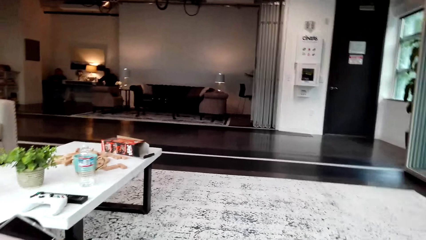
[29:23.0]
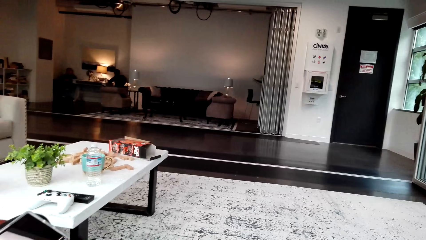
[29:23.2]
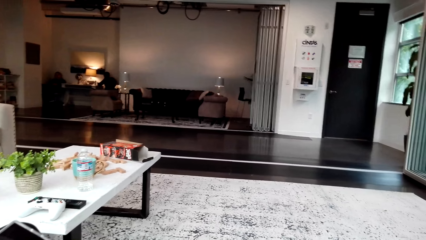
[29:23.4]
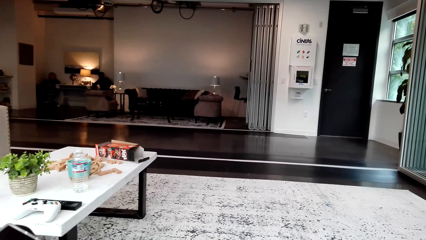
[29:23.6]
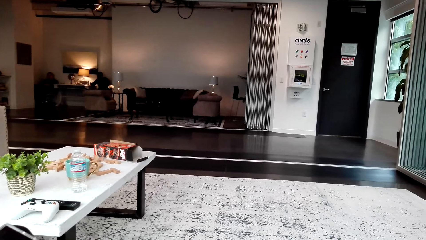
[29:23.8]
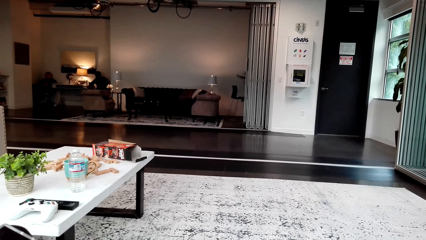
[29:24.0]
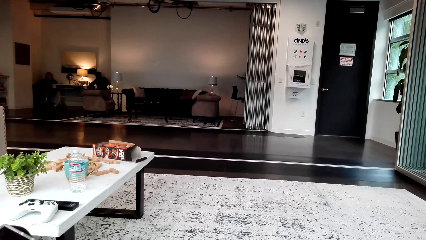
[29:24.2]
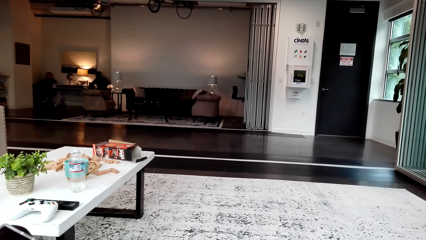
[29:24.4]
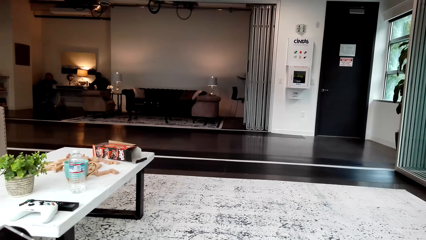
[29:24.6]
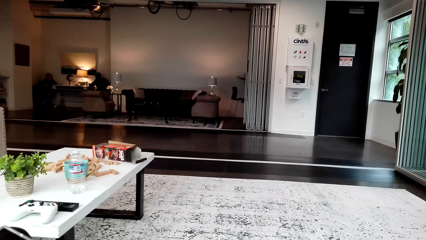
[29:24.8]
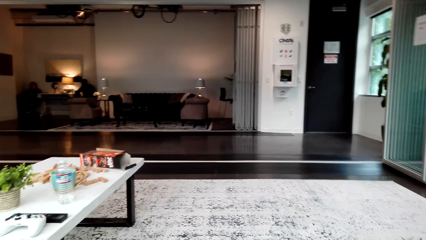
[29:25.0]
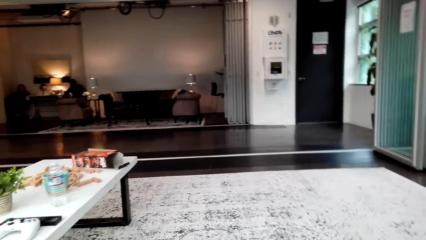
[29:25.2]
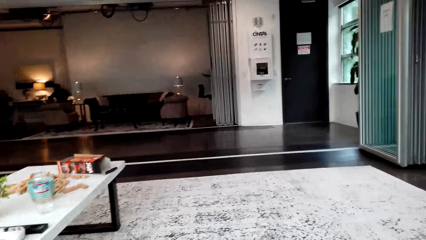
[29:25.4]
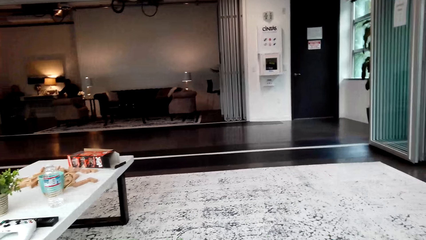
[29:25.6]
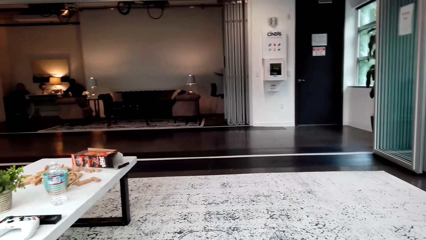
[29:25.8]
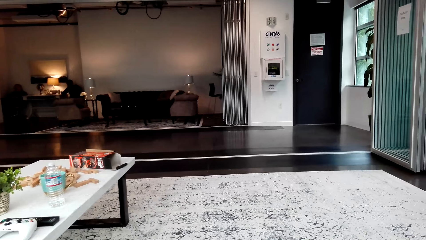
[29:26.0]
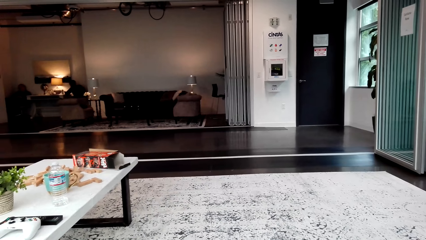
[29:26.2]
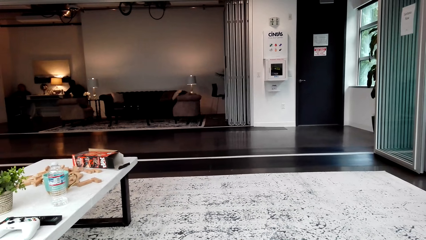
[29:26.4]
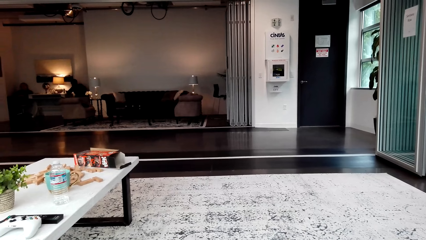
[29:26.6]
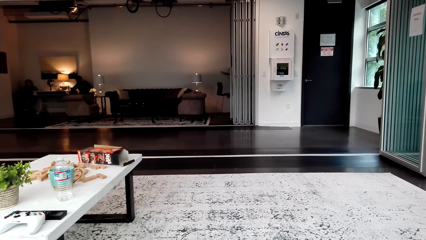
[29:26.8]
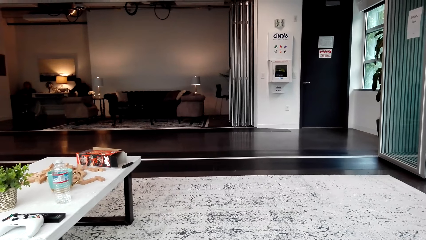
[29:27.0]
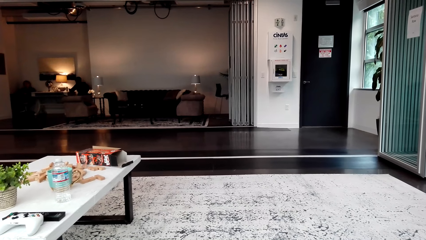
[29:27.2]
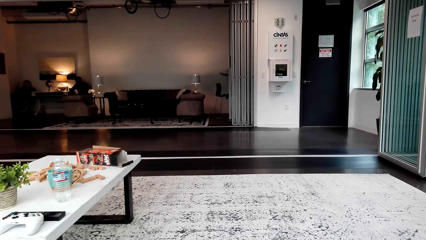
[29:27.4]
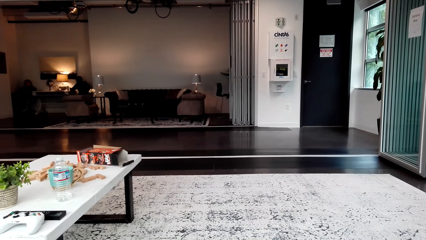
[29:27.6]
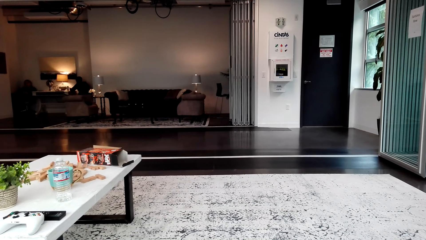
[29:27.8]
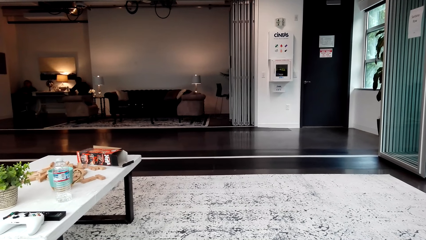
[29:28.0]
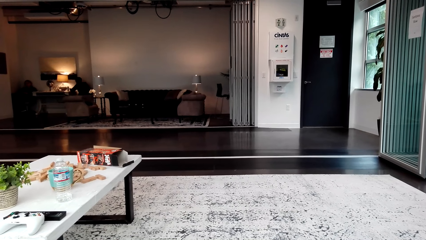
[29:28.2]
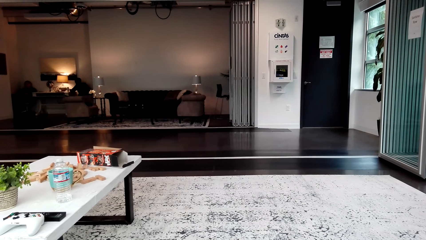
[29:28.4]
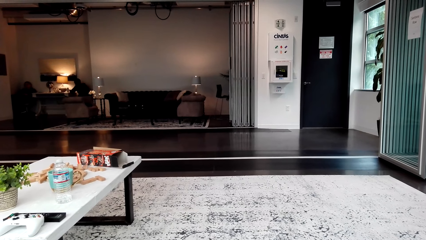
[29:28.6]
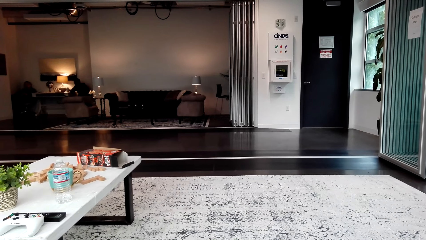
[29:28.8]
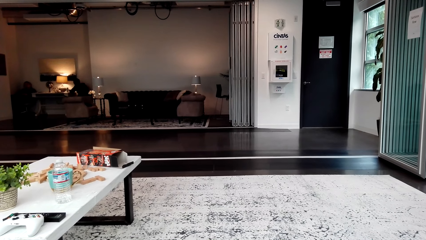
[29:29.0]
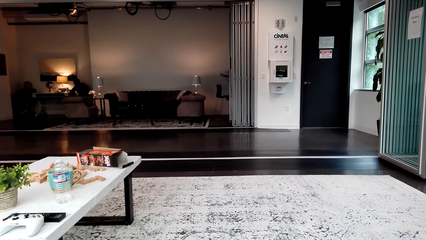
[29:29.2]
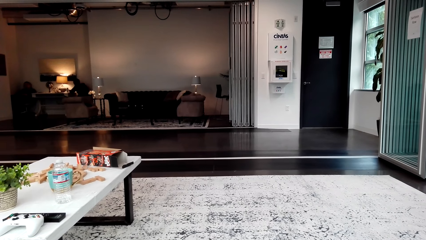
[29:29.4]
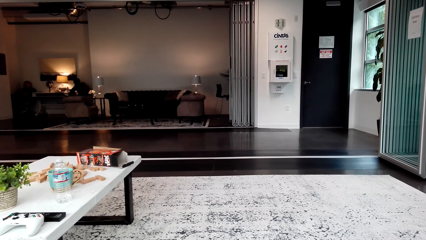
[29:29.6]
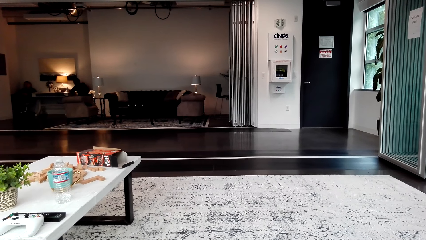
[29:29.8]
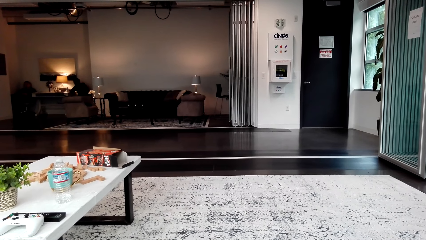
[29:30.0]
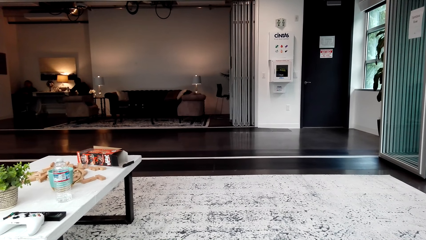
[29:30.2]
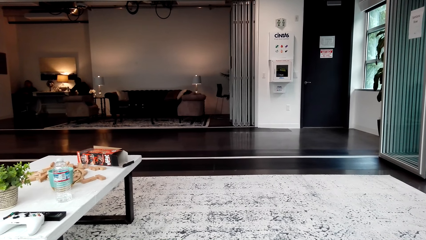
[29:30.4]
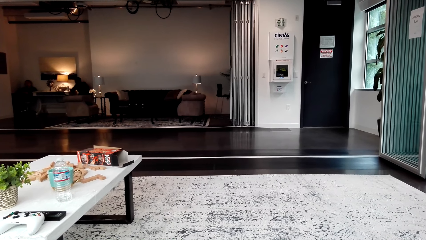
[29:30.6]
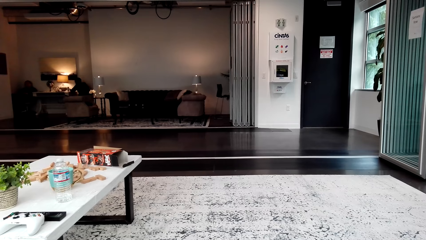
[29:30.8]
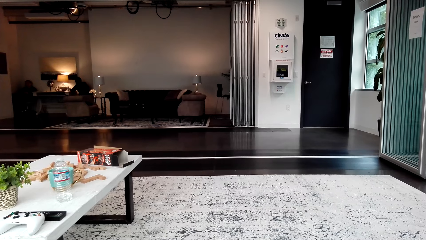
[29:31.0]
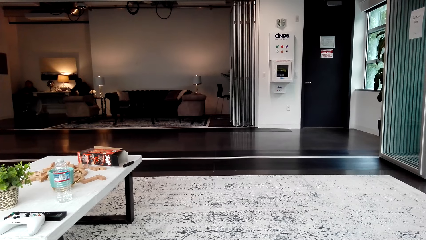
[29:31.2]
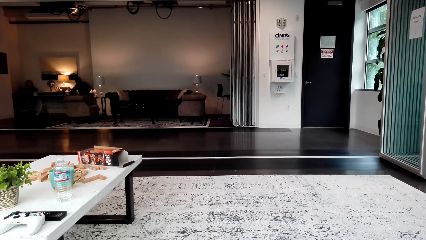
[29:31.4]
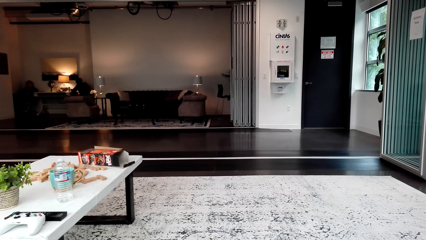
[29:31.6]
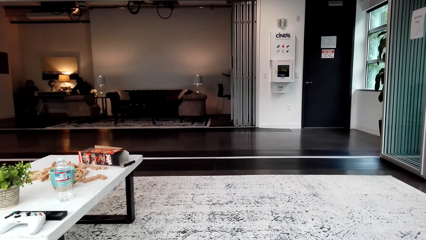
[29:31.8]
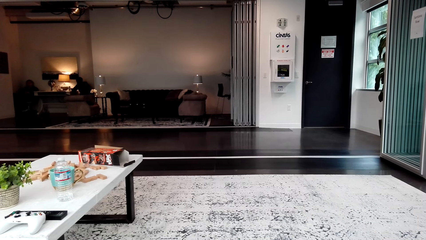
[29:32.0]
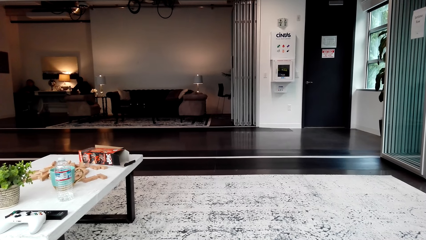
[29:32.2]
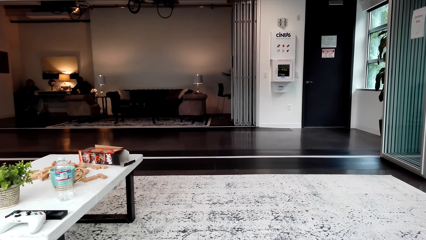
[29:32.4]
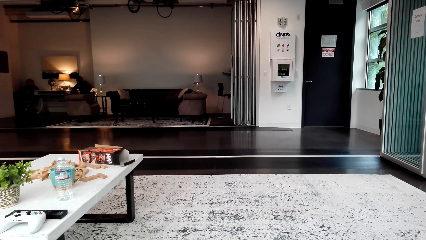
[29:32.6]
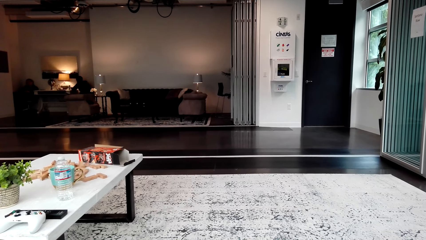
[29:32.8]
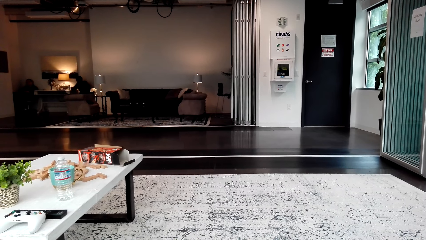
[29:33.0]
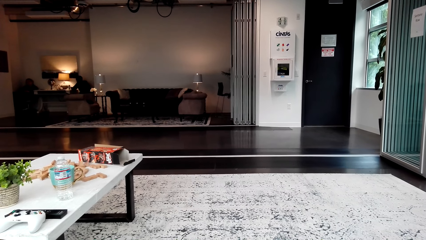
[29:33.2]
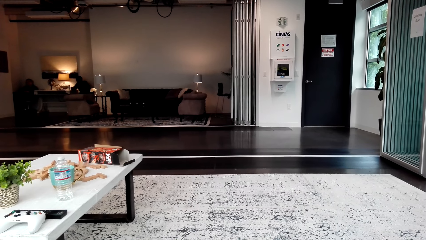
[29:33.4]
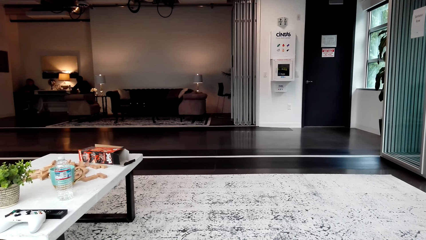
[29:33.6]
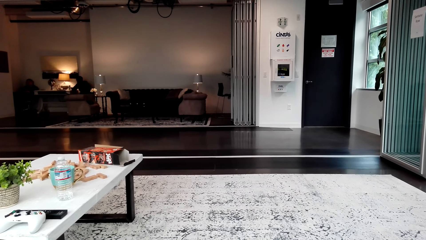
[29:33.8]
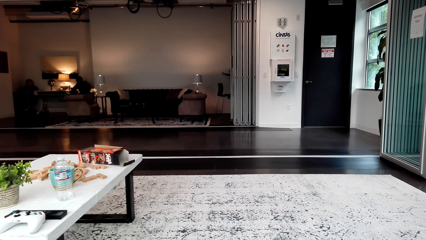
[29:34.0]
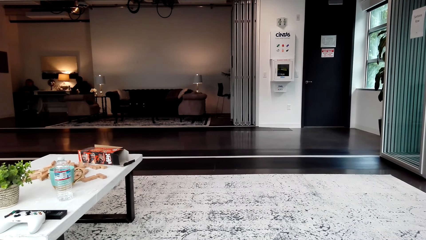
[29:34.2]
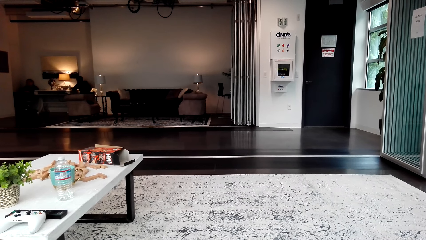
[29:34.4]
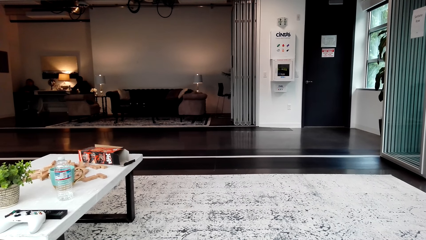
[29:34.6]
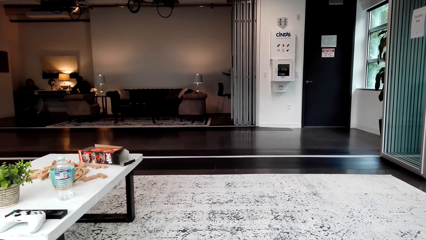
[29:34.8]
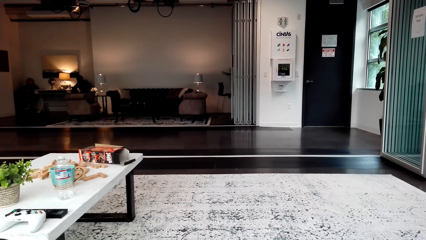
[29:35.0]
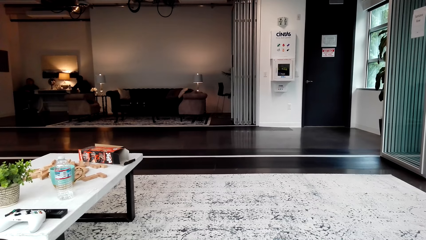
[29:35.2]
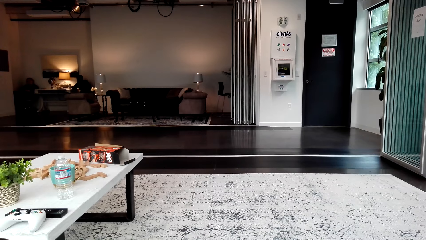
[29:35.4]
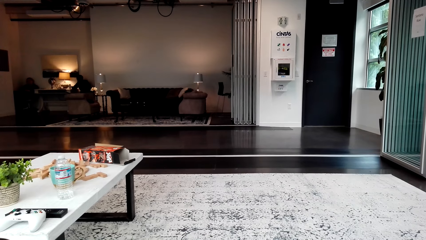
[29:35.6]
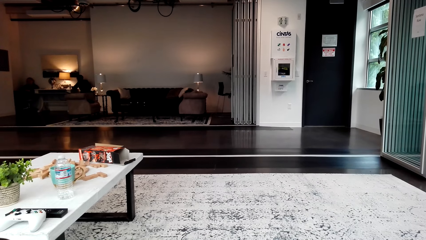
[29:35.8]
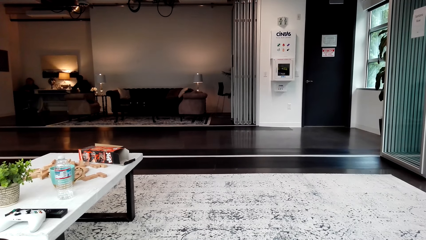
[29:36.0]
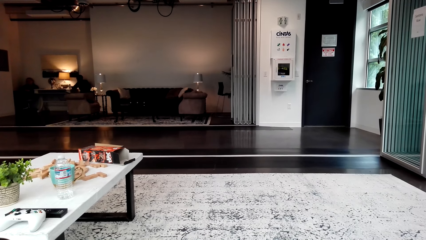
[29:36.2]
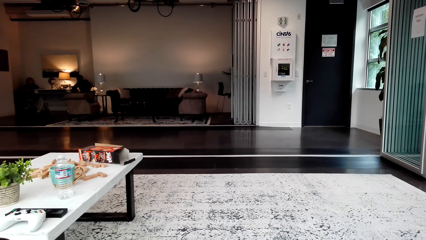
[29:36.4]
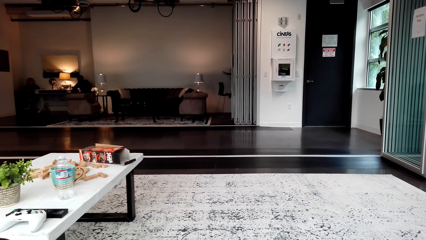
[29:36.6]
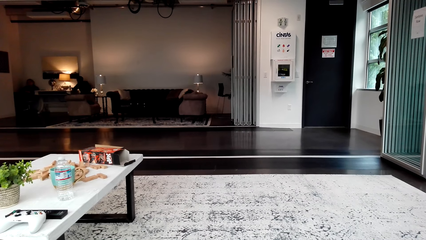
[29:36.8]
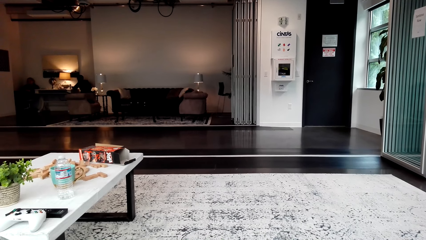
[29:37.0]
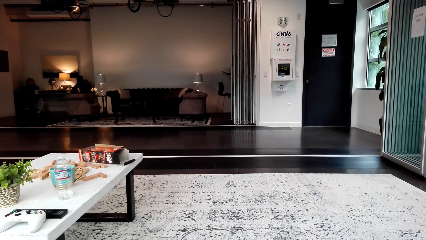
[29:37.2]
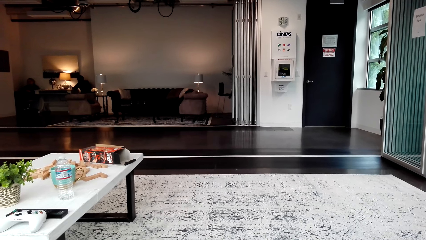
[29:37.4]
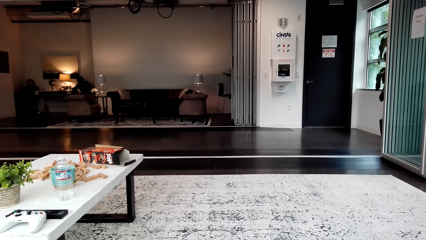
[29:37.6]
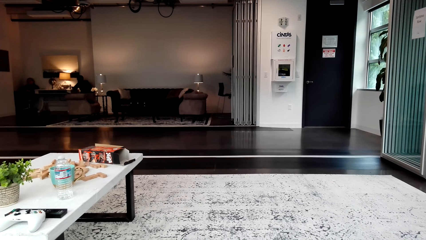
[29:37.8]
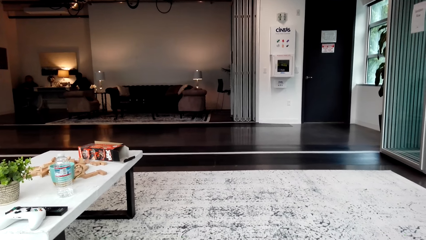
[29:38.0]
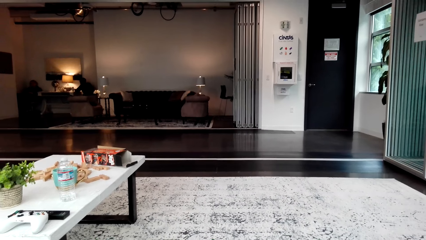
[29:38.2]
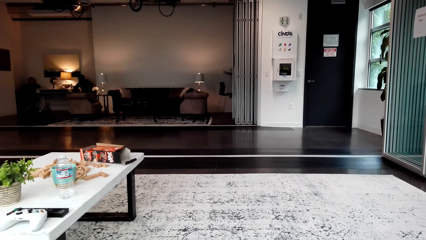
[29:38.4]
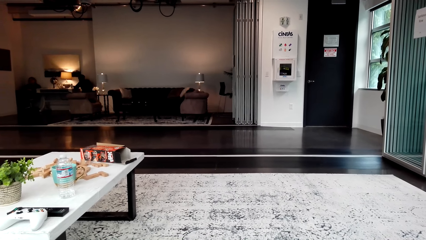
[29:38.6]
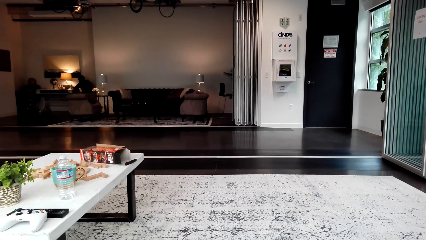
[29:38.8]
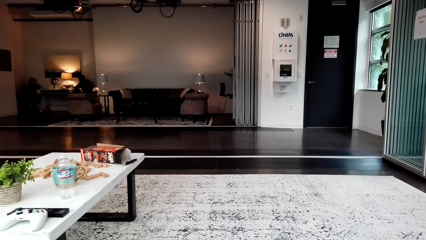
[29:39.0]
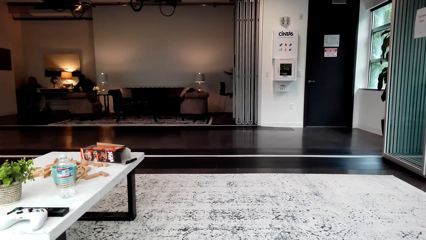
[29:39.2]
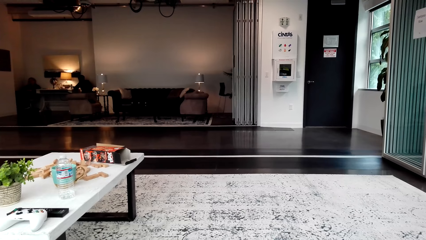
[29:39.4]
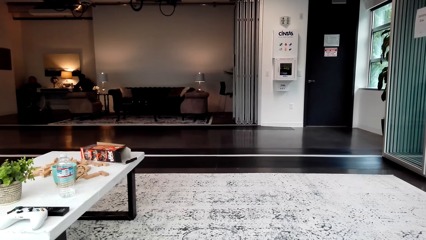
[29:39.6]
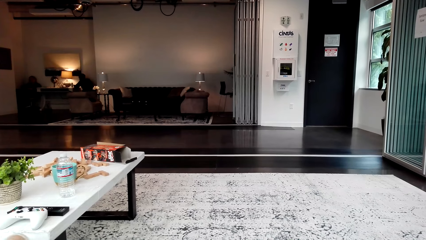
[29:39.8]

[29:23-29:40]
The camera wearer looks around. A woman watches the video. The woman laughs.
